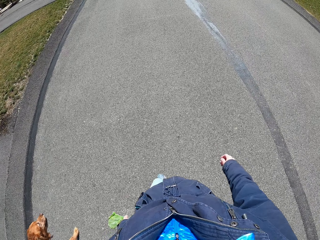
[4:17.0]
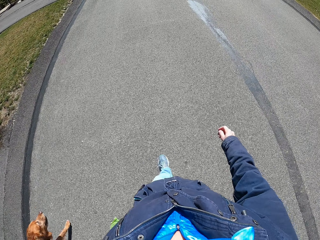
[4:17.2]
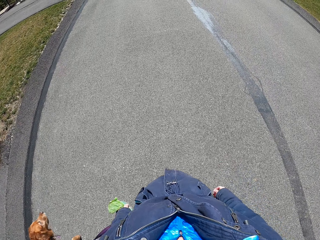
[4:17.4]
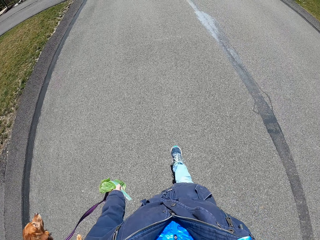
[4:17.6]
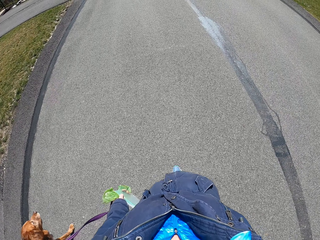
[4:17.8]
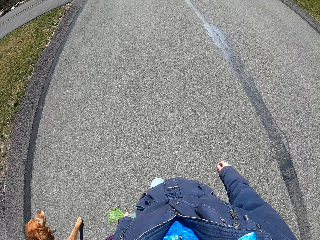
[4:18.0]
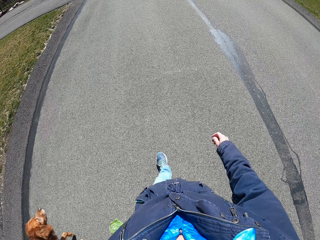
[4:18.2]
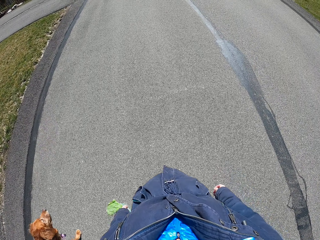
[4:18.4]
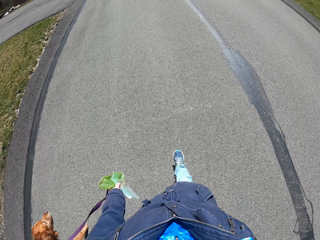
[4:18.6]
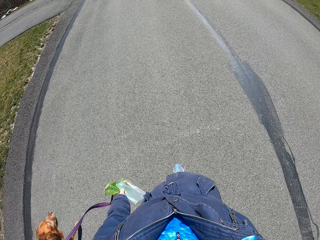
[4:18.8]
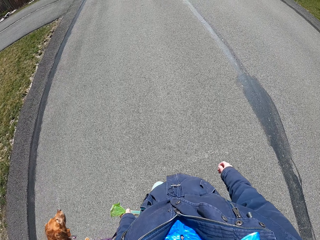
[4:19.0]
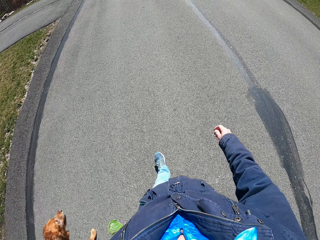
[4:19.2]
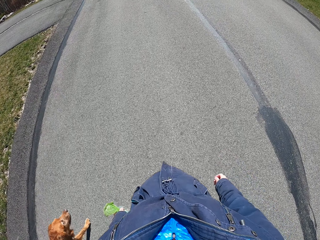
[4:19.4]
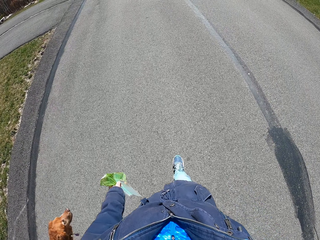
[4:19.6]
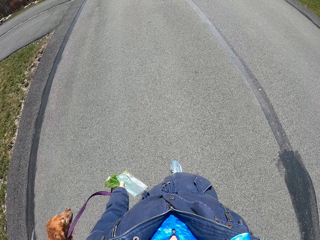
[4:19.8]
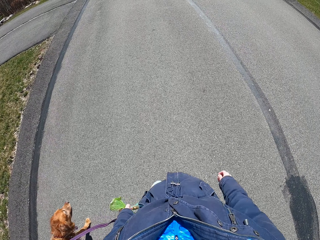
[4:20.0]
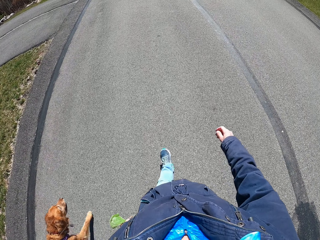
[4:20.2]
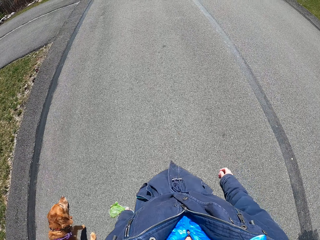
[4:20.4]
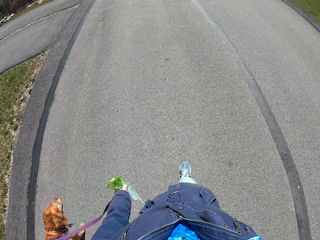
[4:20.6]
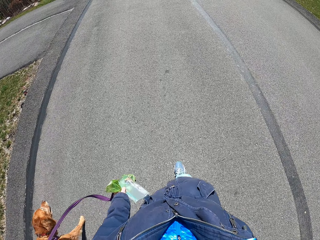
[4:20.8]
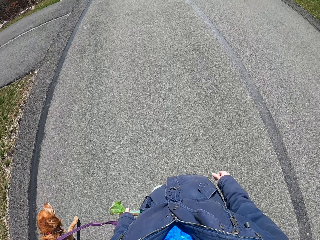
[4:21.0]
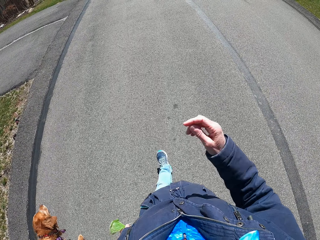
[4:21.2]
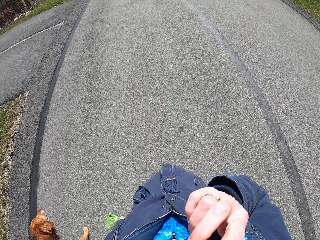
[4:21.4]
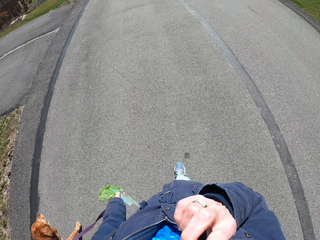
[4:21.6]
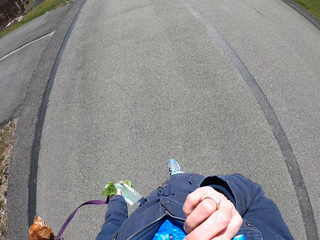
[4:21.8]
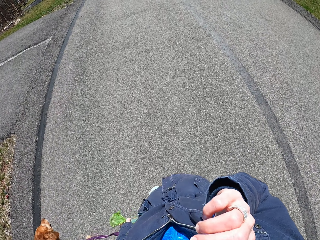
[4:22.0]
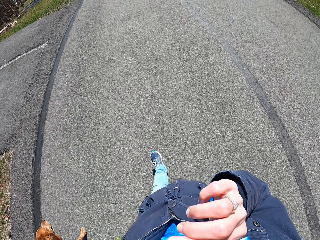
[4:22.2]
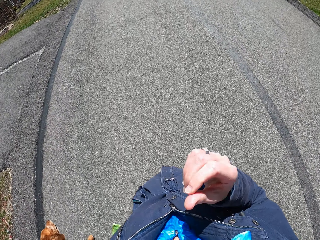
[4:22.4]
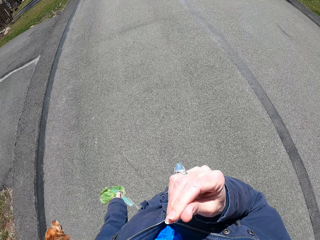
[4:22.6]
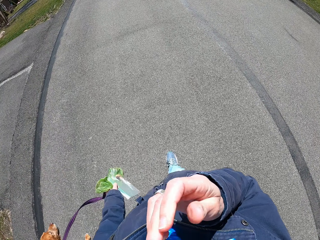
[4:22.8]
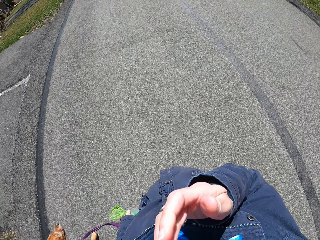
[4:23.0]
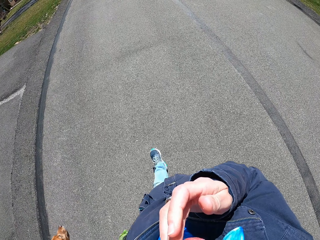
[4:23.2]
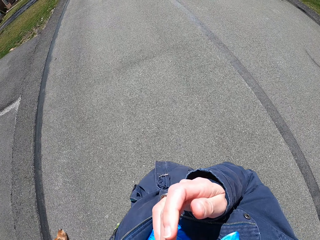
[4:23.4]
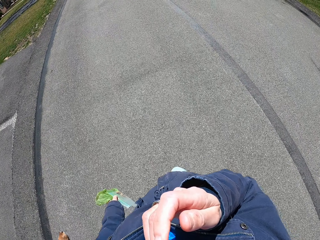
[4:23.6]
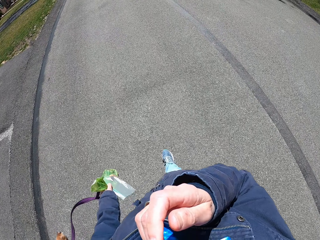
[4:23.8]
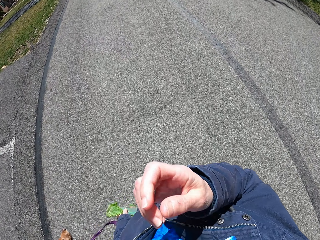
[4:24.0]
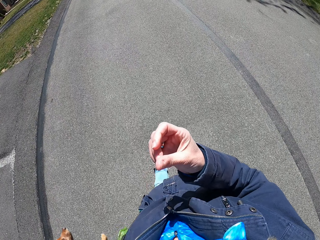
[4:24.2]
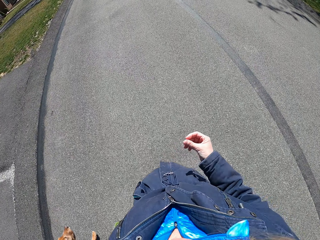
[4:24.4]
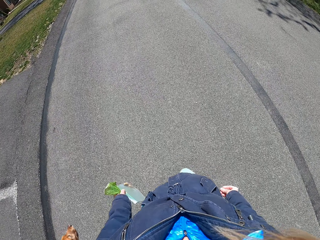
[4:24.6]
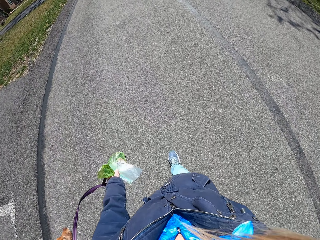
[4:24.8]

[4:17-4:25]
The camera wearer walks with the dog on the road.

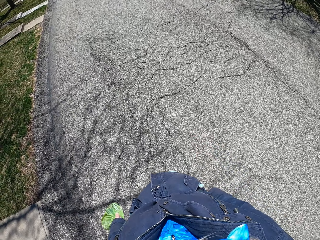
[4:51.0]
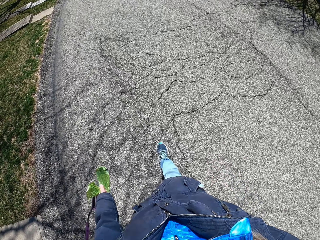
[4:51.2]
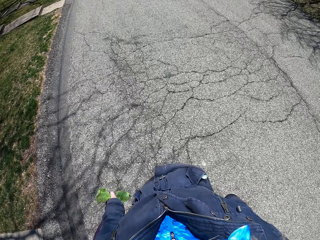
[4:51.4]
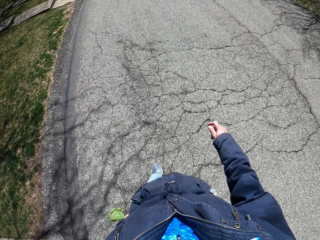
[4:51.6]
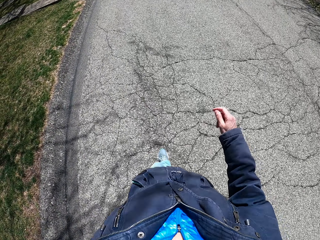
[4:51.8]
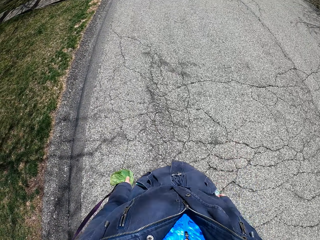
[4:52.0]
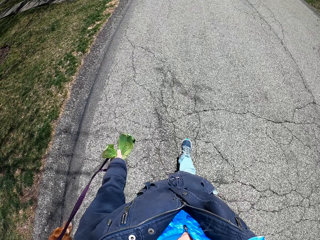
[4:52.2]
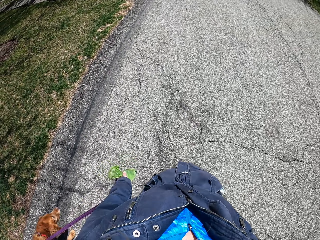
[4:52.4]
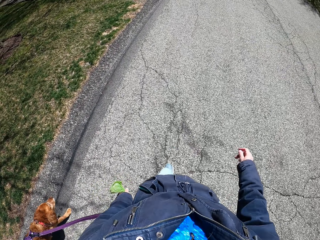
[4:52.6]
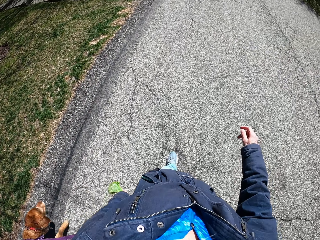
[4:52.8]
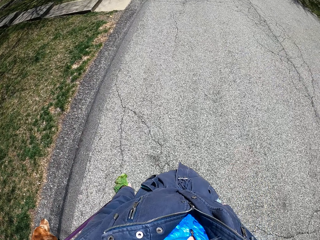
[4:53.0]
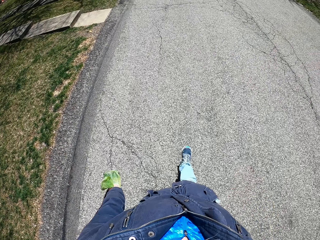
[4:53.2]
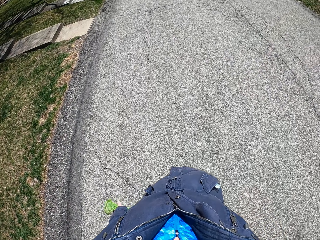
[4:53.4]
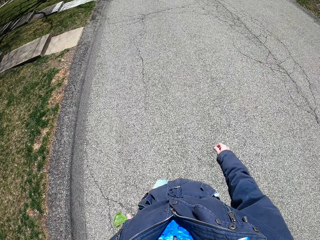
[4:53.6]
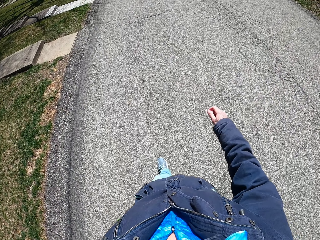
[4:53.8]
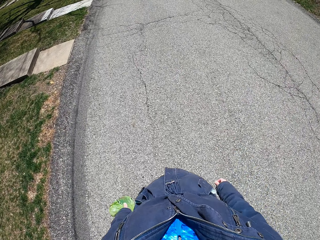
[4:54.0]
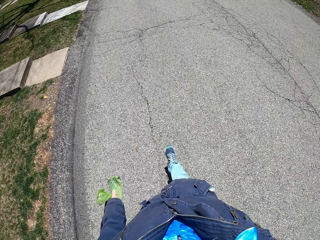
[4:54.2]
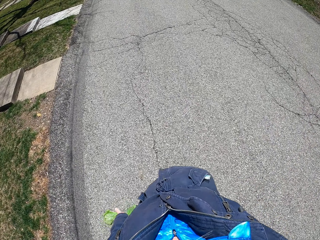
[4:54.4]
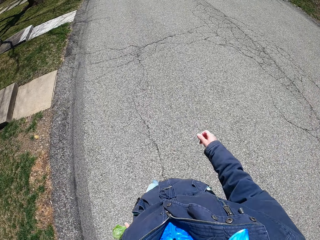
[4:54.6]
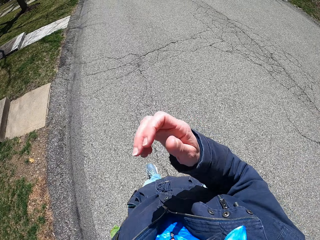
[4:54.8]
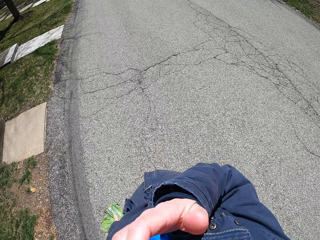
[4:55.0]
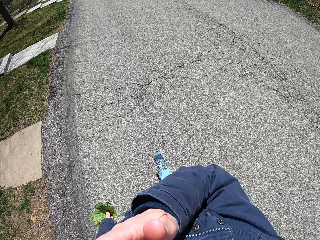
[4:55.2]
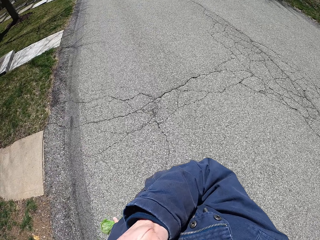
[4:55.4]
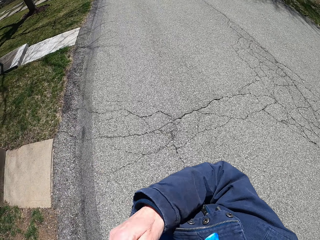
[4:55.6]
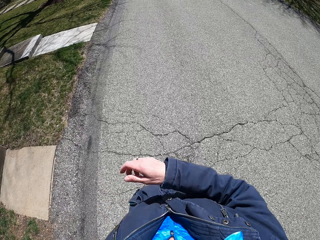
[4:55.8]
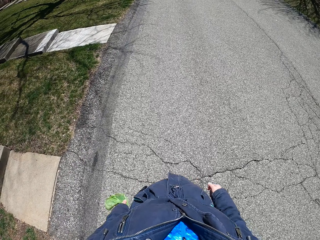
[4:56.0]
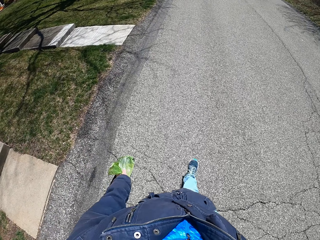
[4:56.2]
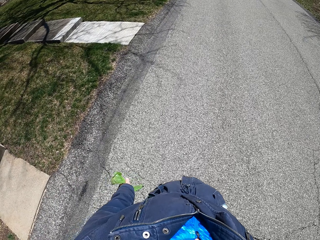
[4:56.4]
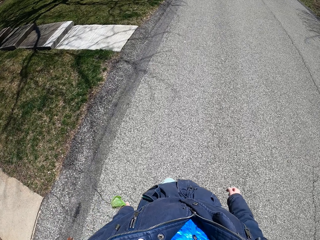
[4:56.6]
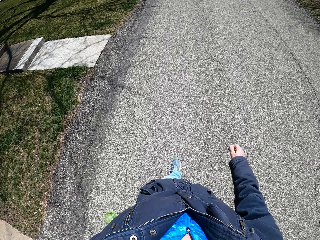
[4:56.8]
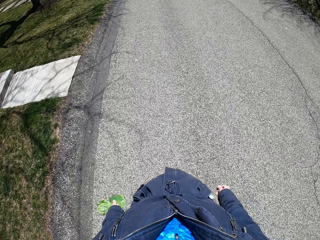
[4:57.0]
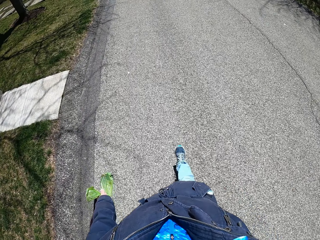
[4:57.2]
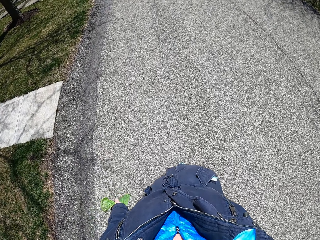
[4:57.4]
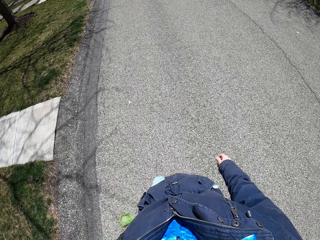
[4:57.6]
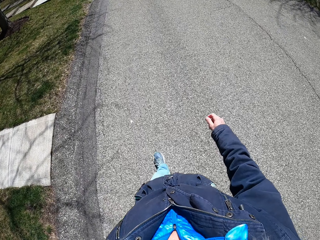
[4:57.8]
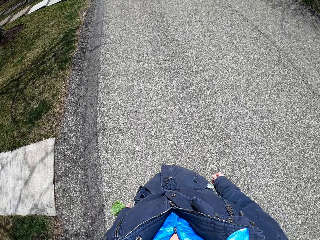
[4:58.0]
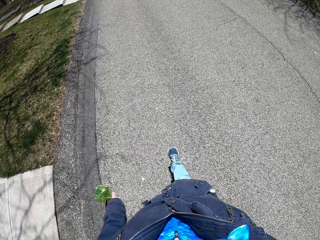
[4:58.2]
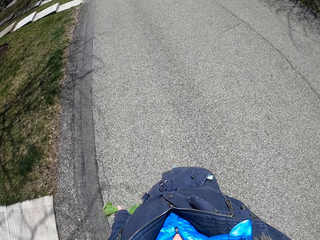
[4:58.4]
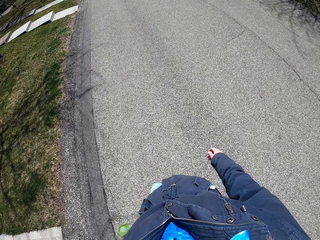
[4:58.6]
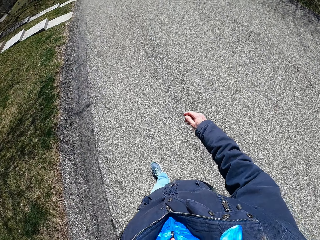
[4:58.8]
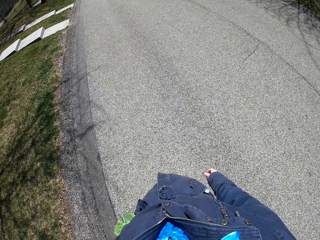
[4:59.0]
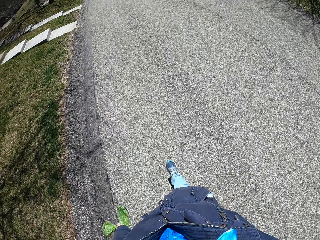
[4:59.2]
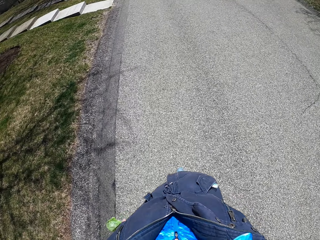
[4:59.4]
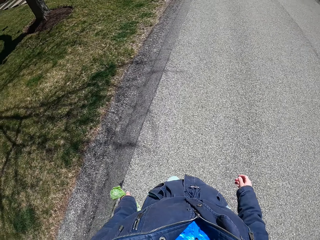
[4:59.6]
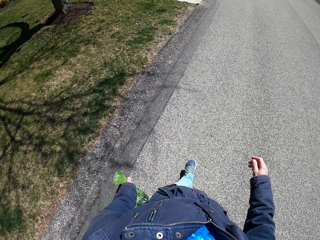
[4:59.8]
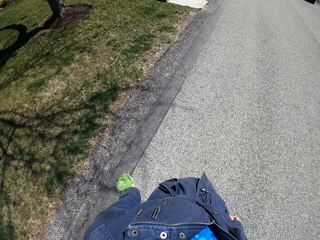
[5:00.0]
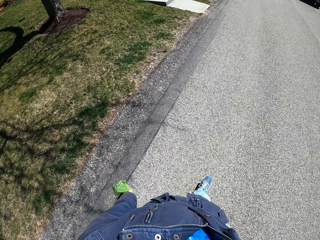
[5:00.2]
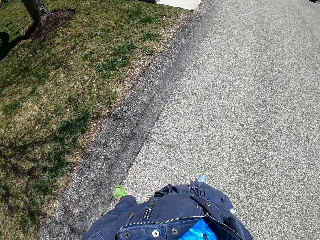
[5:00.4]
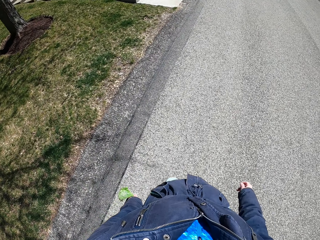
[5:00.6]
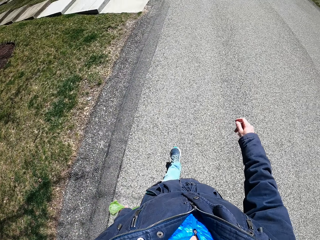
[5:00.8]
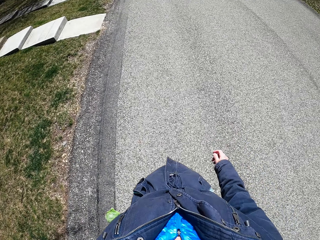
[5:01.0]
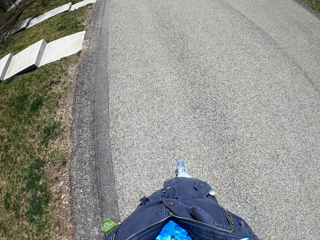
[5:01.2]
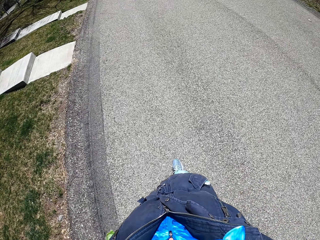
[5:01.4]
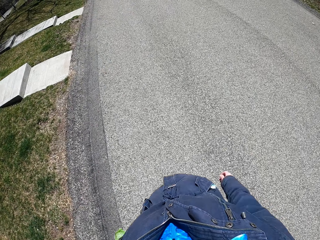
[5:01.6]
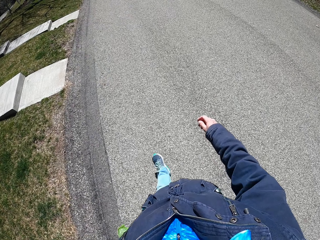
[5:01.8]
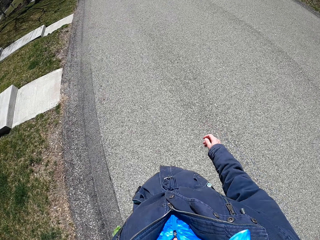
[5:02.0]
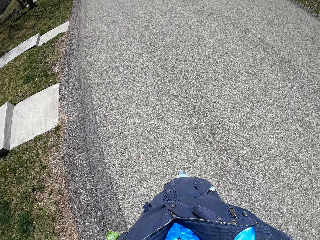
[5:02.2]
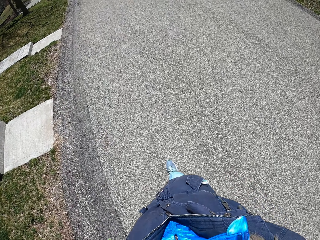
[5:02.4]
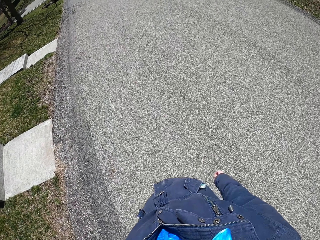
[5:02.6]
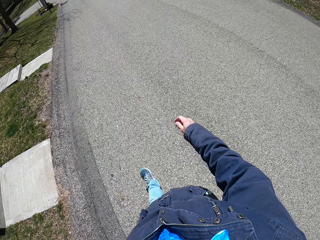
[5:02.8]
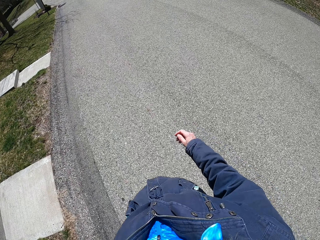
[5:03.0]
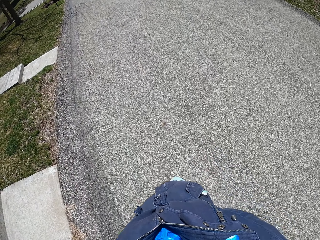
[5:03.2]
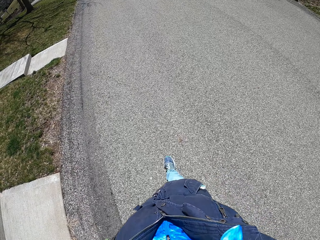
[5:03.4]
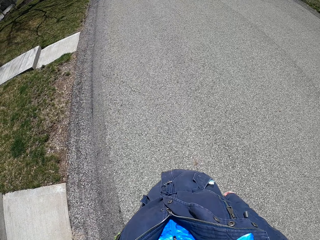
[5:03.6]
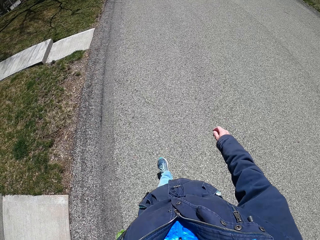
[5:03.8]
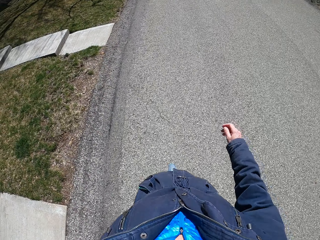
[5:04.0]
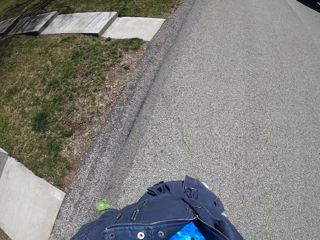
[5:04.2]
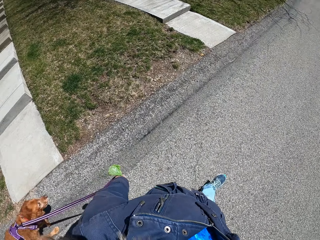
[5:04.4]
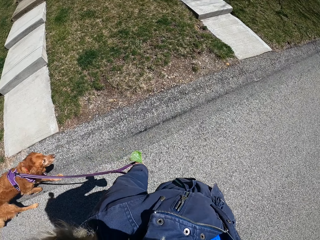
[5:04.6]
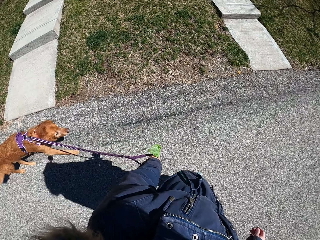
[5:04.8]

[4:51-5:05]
The camera wearer walks a golden retriever on a leash on the road. They hold a polythene bag. They hold the polythene bag again. They touch the face. They walk on the road.
